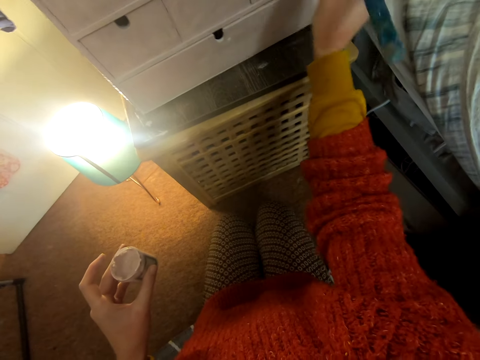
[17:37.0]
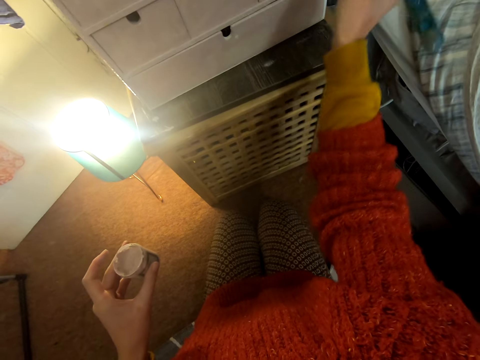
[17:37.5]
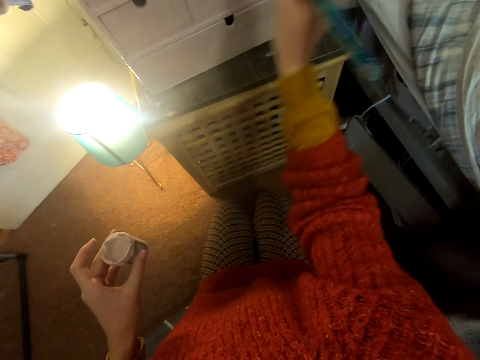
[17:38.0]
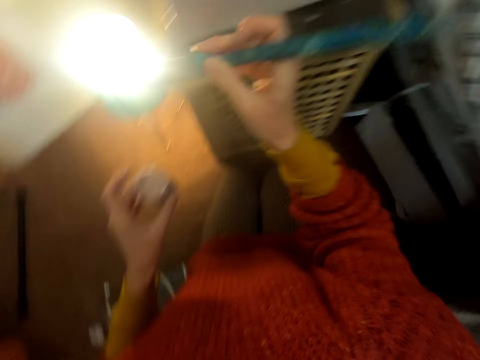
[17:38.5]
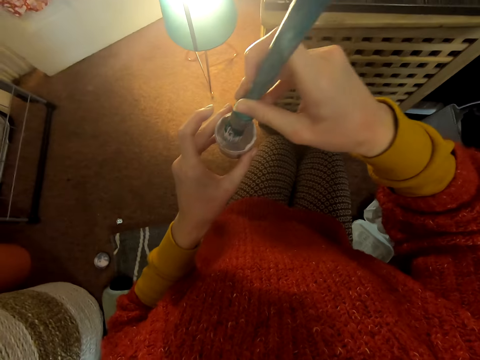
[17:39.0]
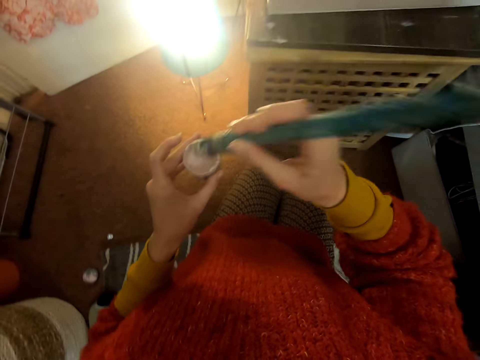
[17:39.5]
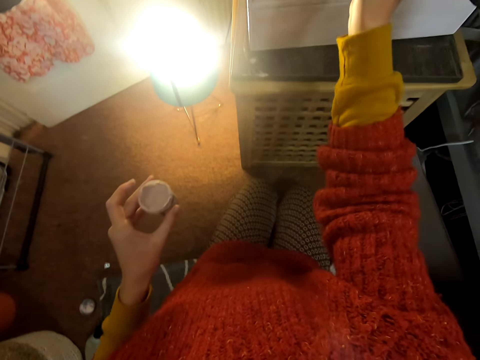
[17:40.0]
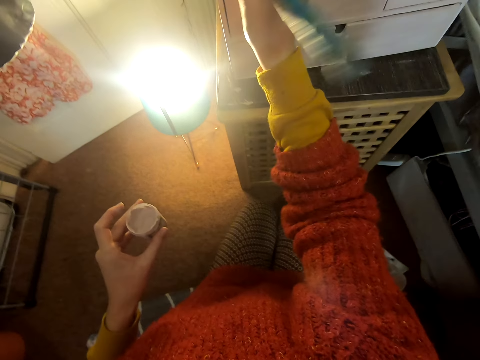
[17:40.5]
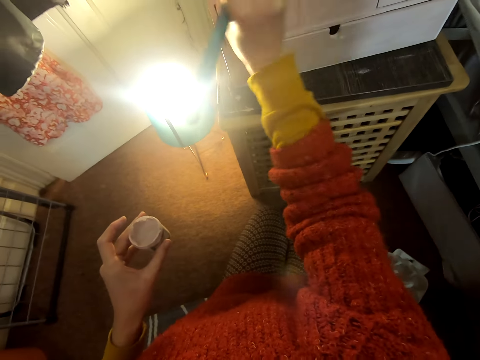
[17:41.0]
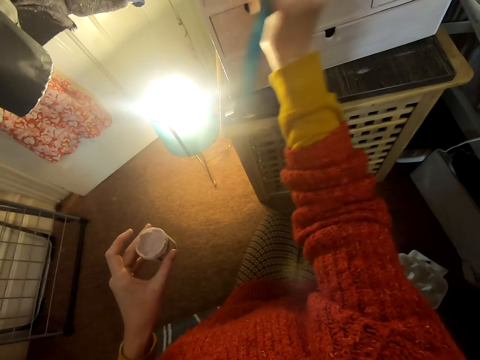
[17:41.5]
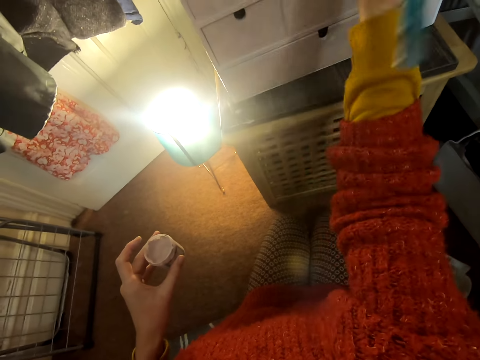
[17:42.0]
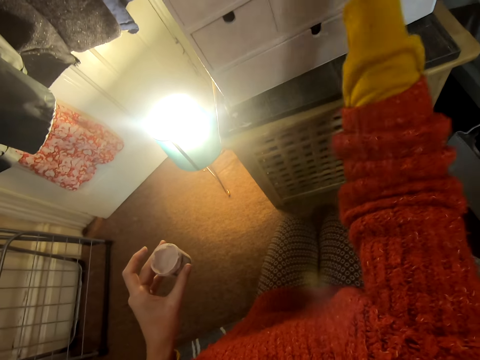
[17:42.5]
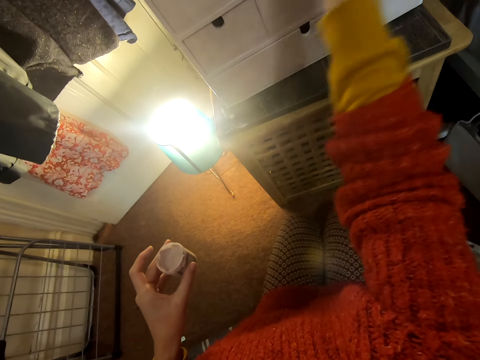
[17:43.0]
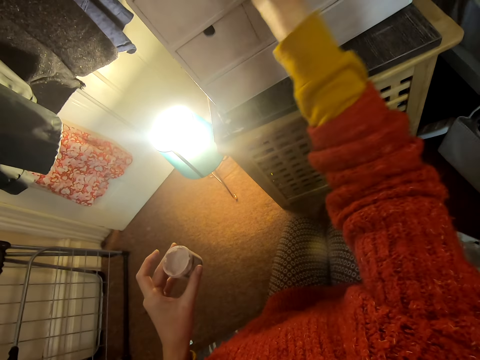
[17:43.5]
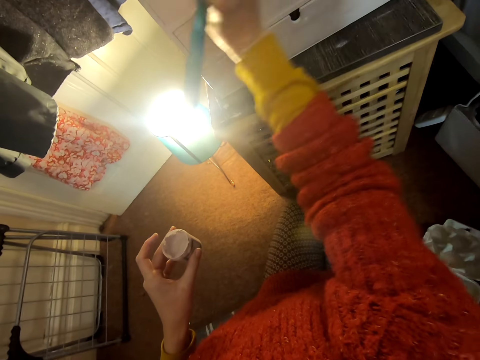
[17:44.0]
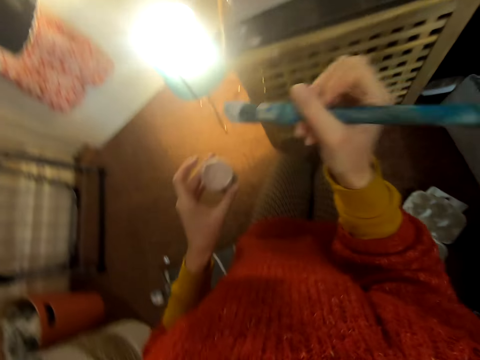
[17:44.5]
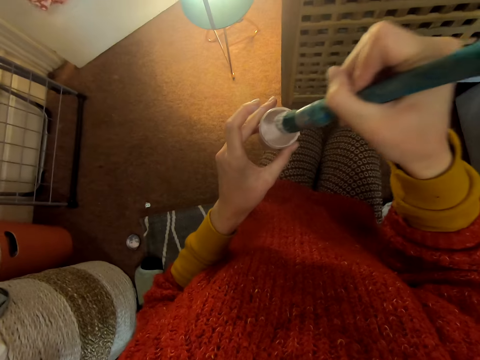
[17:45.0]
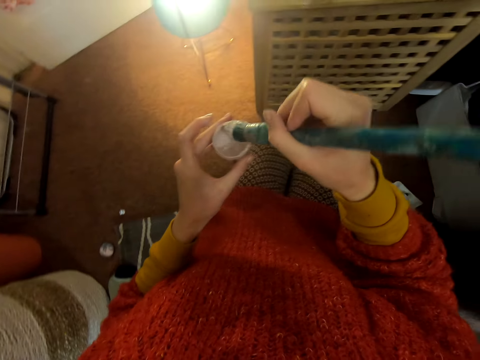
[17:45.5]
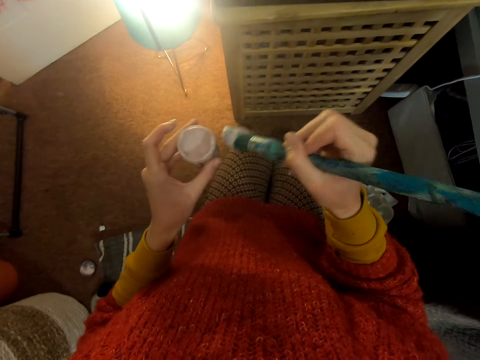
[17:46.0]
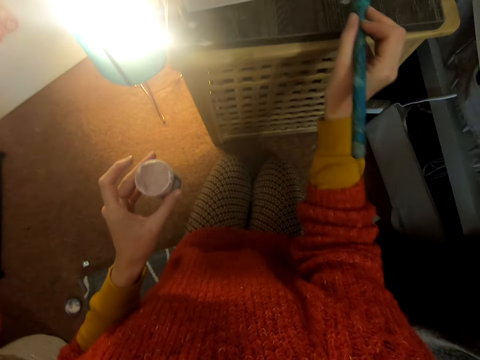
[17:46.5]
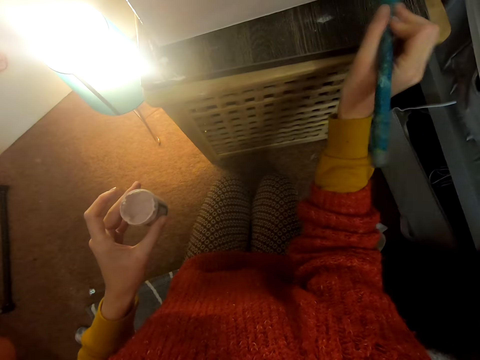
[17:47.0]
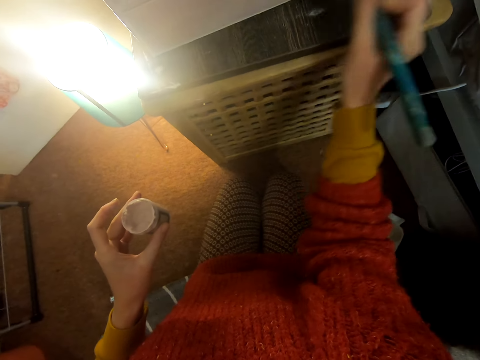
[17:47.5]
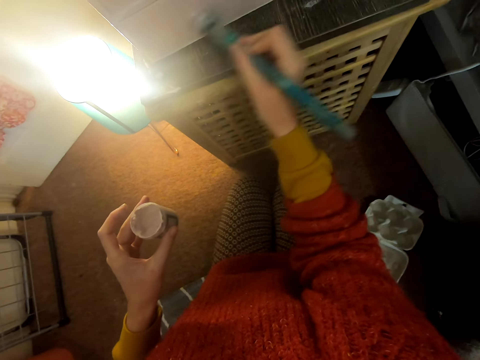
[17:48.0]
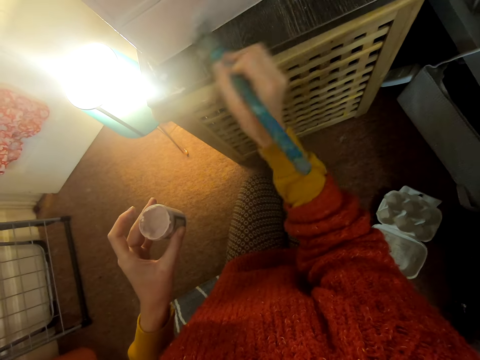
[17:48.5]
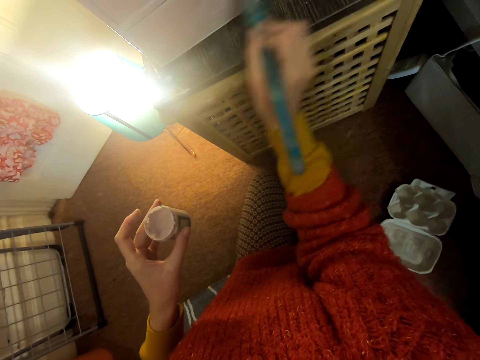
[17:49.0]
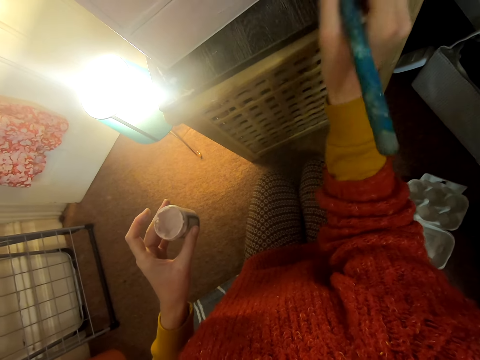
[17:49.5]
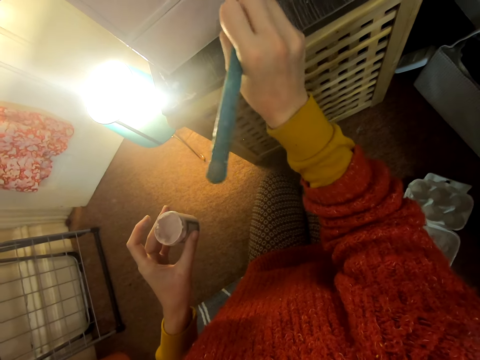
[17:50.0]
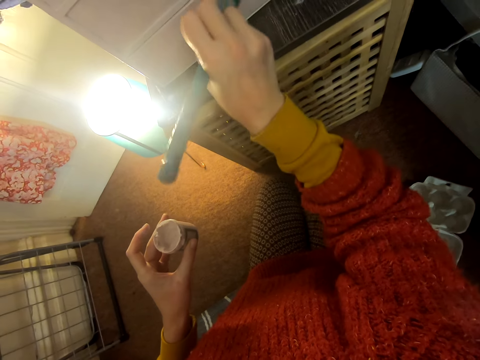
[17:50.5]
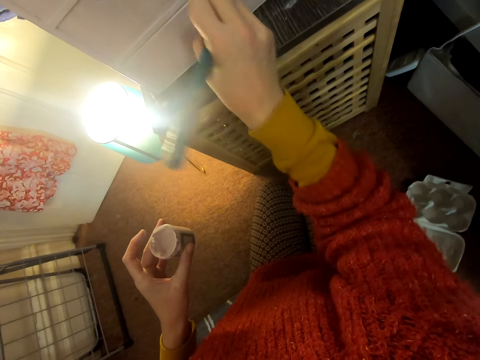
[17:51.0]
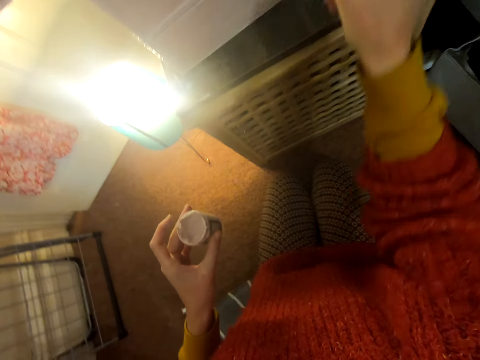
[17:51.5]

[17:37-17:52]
The camera wearer dips the brush inside the container of paint. They paint the chest of drawers. They dip the brush inside the container of paint, lift the brush, and paint the chest of drawers.

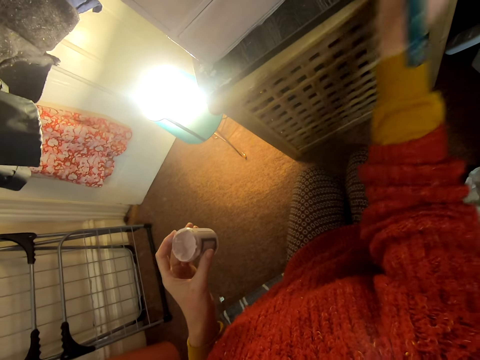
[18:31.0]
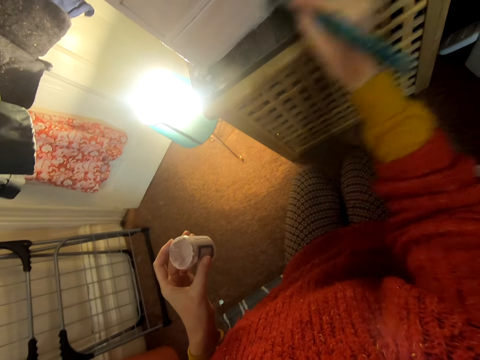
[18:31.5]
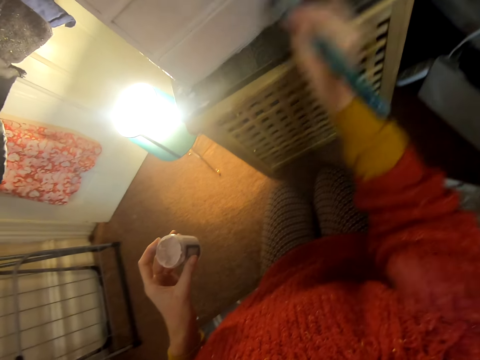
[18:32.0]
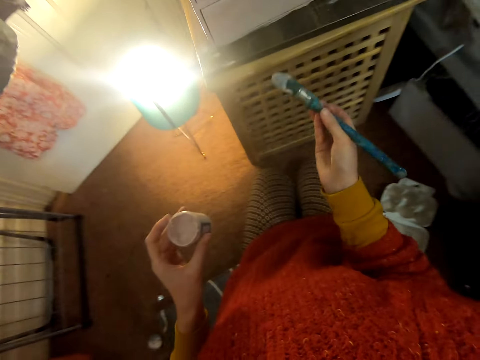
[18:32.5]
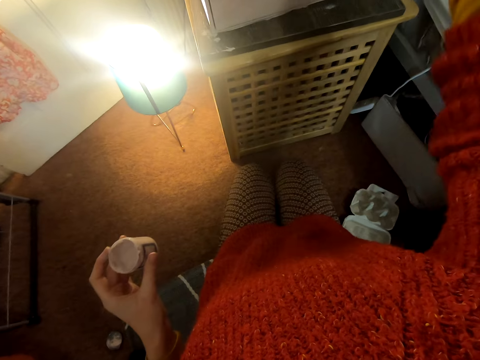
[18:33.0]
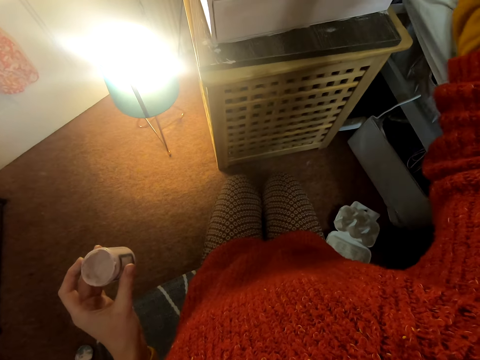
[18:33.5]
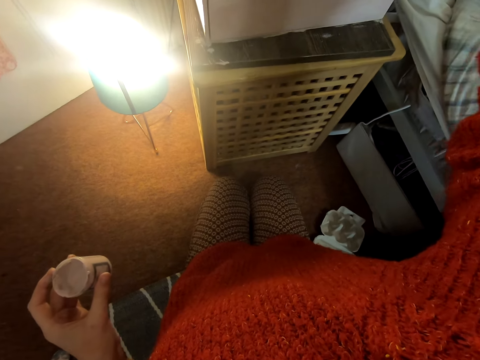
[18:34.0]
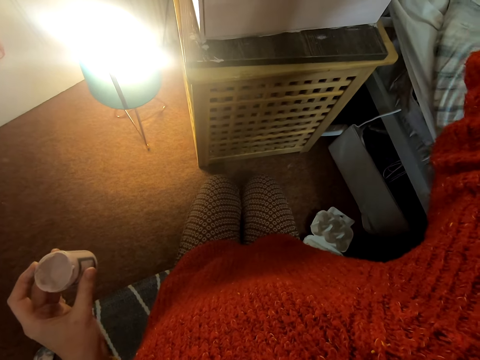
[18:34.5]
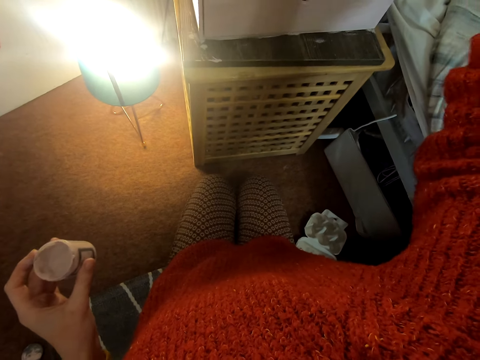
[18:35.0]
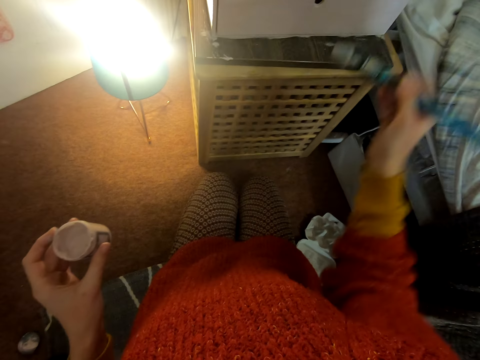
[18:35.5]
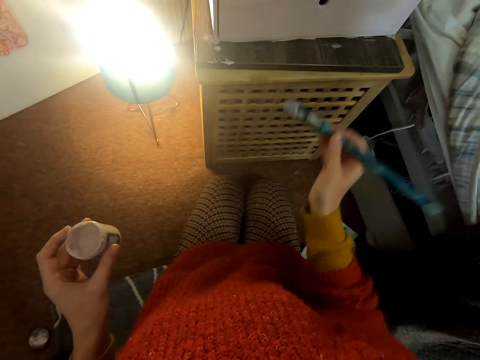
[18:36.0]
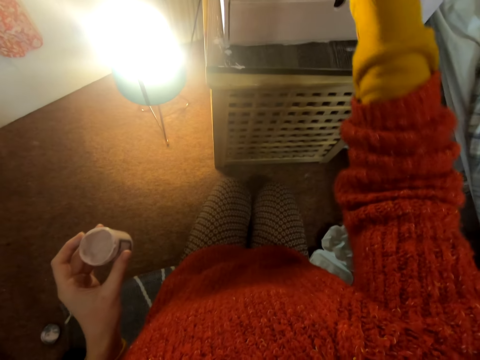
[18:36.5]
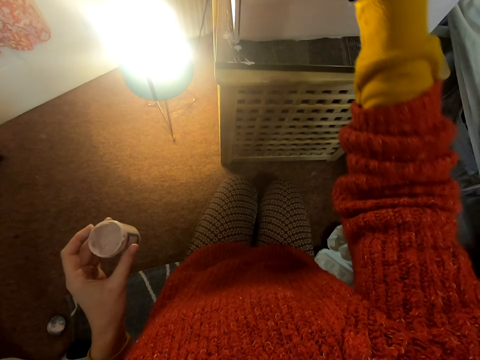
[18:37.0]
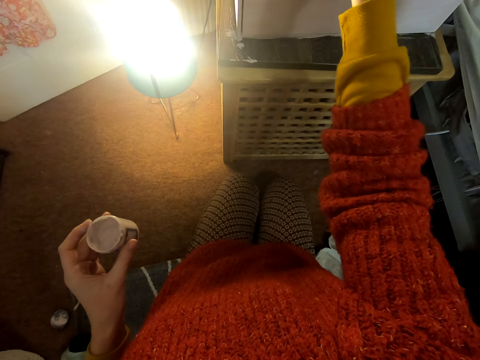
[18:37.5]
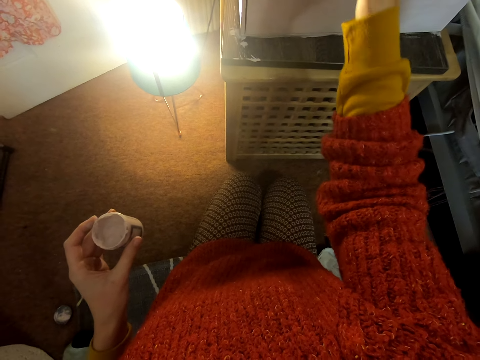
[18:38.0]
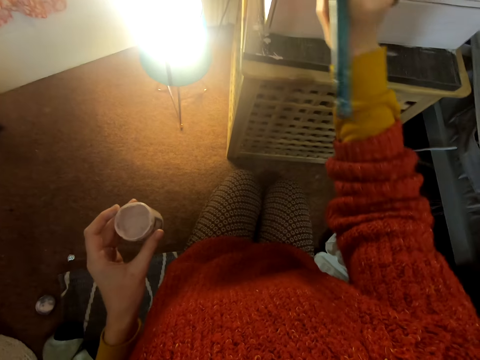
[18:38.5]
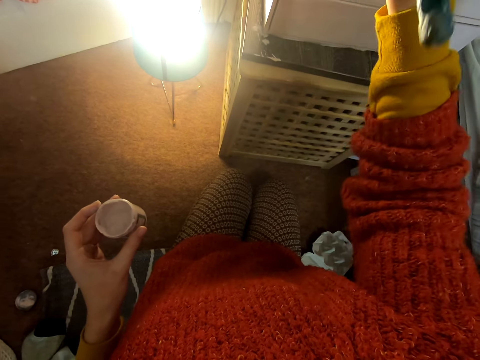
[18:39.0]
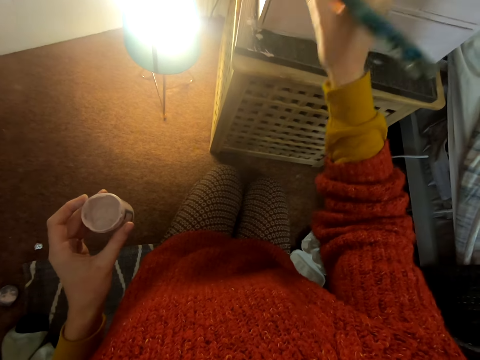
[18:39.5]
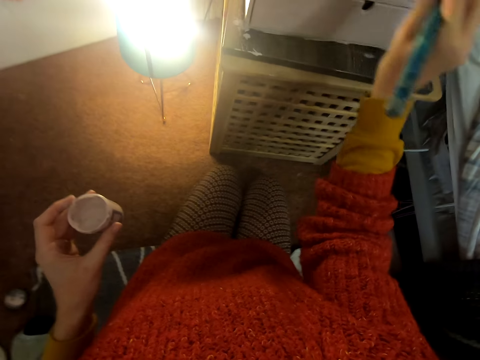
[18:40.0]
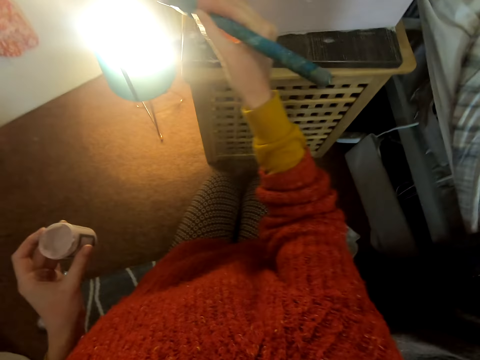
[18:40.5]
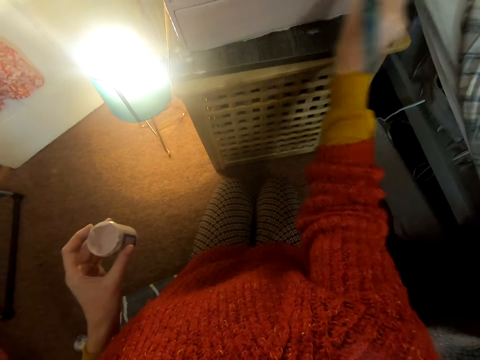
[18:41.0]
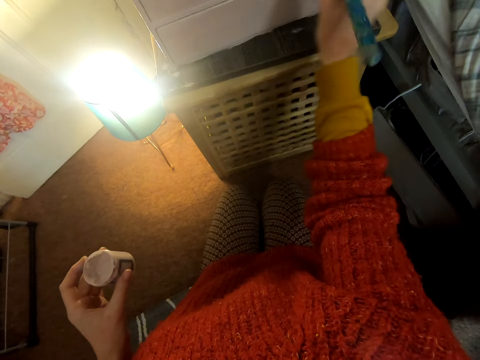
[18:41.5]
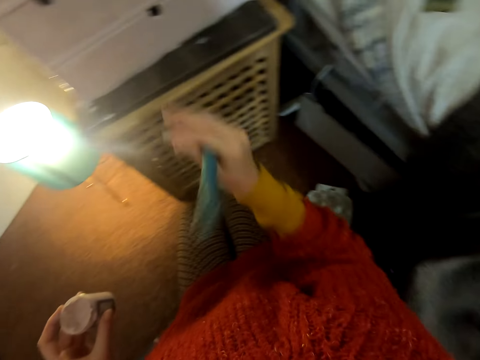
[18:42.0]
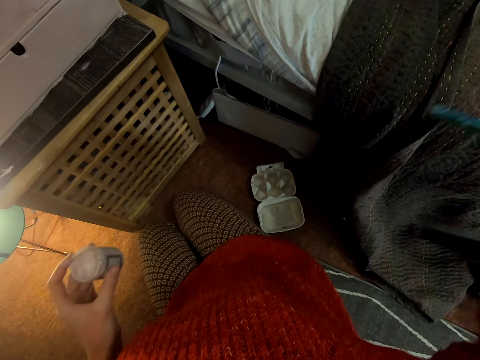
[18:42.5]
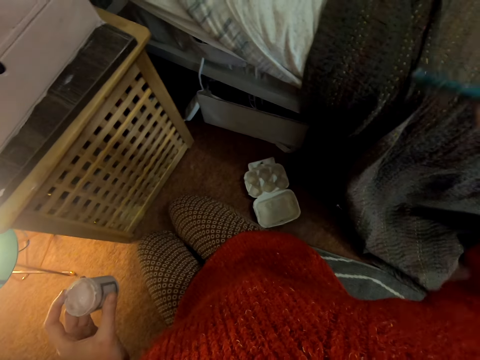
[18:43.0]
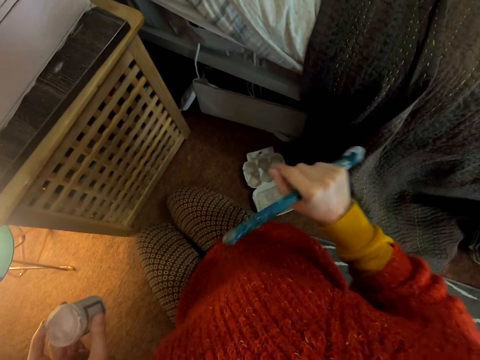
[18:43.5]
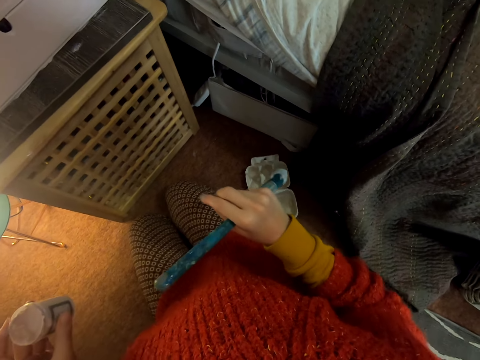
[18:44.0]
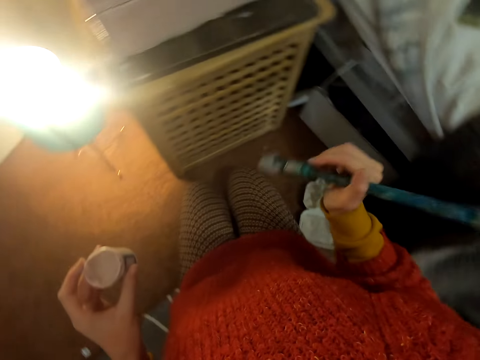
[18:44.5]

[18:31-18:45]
The camera wearer moves the brush, lifts the brush, and paints a chest of drawers. They move the brush, lift the brush, and paint the chest of drawers again. They move the brush, move both hands, move the right hand, and look around.
